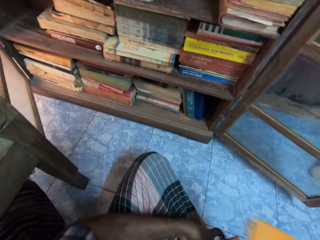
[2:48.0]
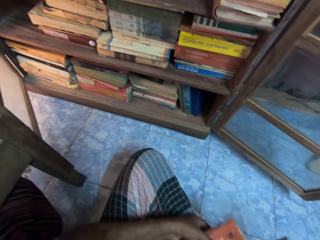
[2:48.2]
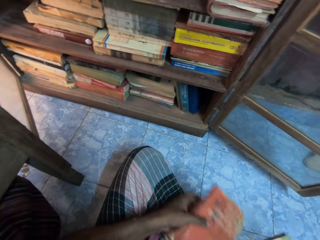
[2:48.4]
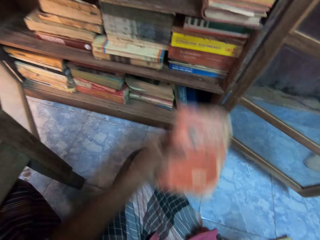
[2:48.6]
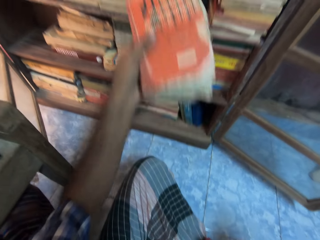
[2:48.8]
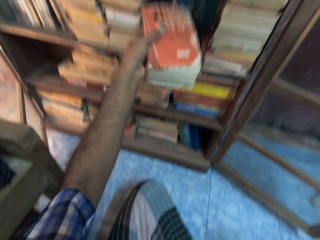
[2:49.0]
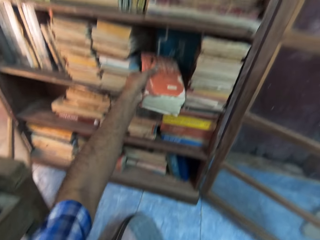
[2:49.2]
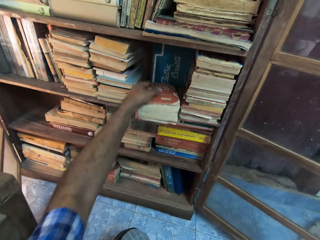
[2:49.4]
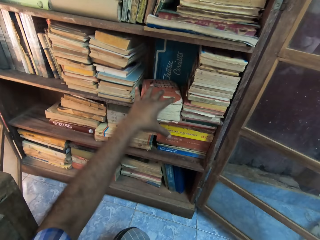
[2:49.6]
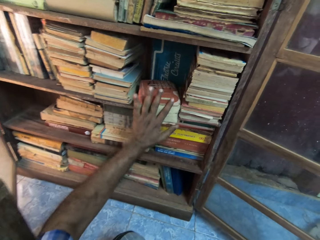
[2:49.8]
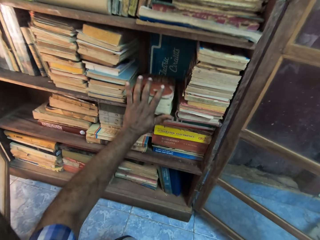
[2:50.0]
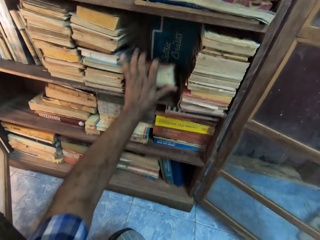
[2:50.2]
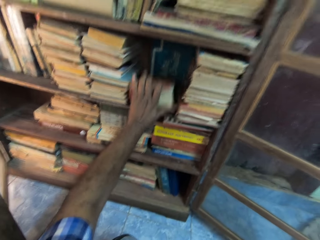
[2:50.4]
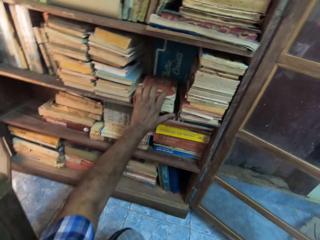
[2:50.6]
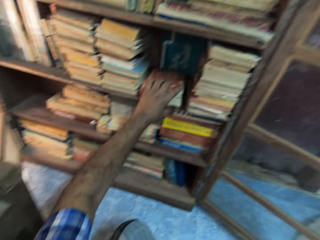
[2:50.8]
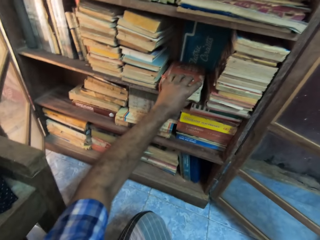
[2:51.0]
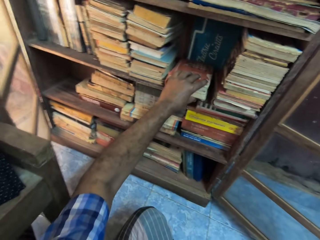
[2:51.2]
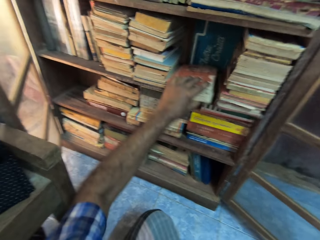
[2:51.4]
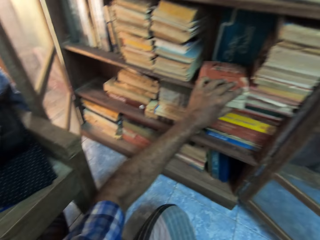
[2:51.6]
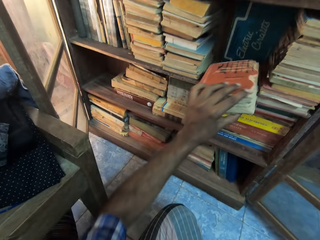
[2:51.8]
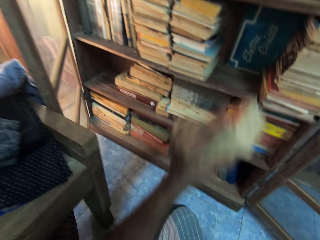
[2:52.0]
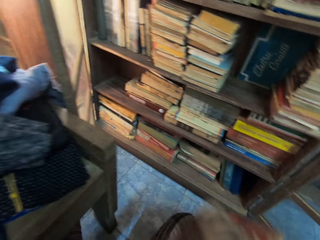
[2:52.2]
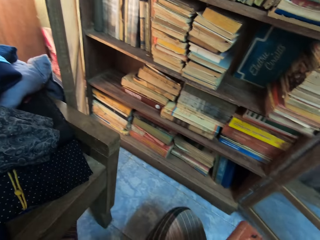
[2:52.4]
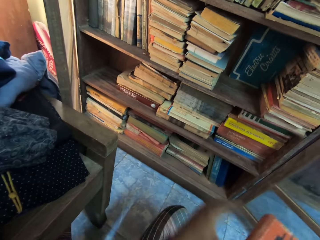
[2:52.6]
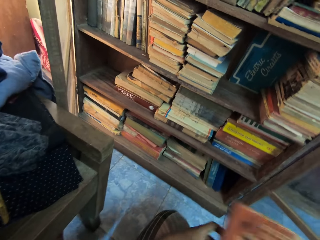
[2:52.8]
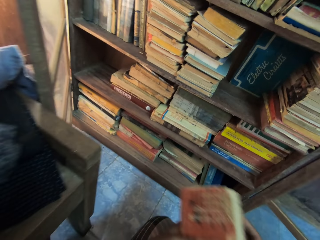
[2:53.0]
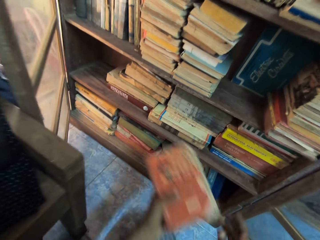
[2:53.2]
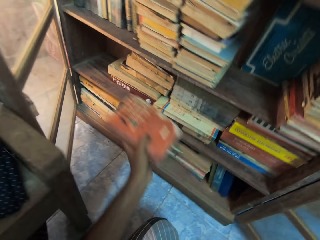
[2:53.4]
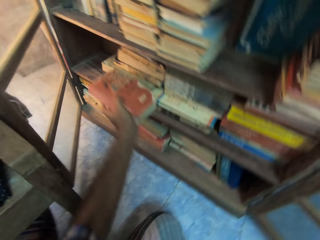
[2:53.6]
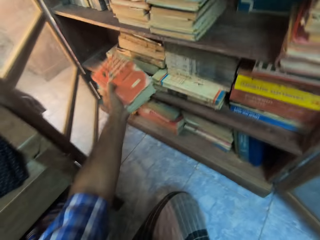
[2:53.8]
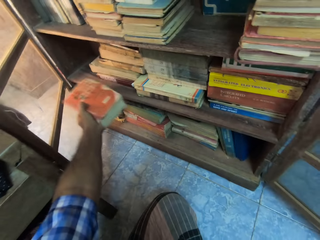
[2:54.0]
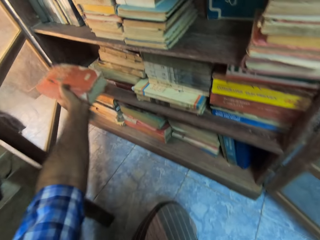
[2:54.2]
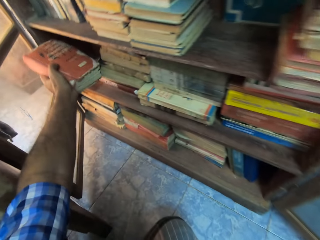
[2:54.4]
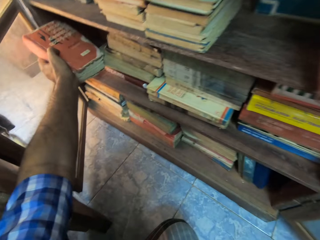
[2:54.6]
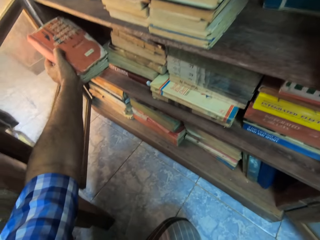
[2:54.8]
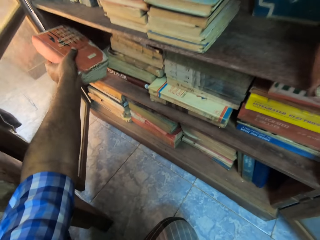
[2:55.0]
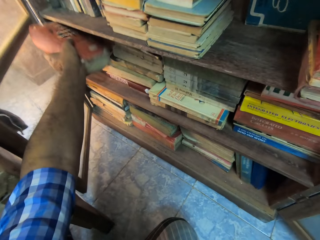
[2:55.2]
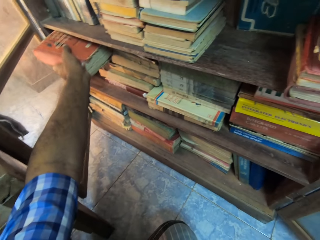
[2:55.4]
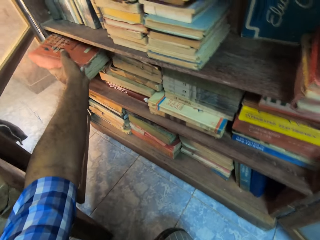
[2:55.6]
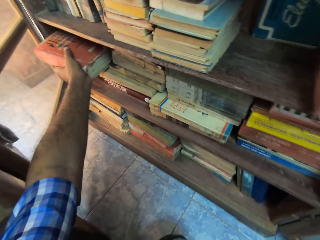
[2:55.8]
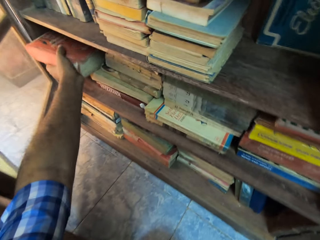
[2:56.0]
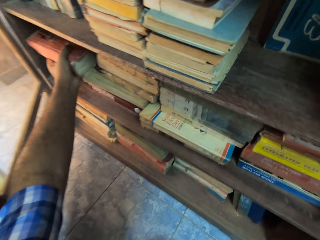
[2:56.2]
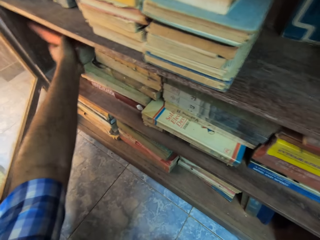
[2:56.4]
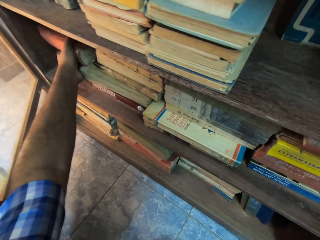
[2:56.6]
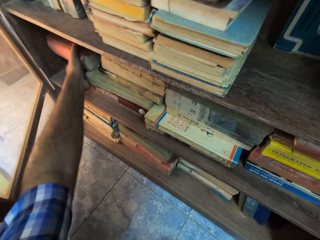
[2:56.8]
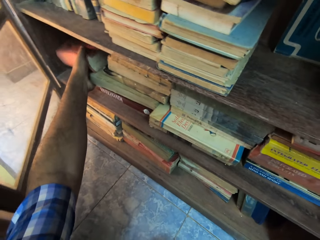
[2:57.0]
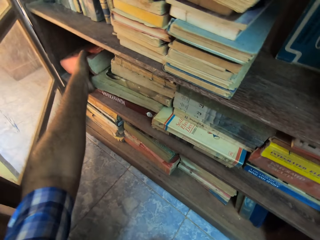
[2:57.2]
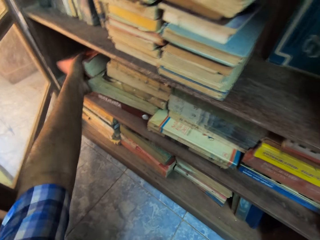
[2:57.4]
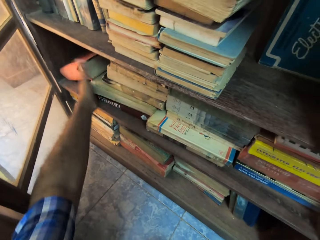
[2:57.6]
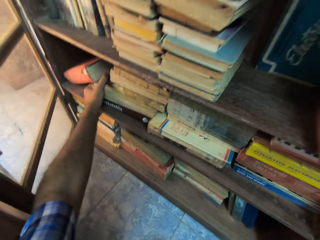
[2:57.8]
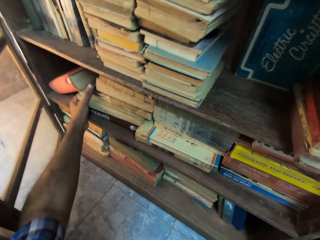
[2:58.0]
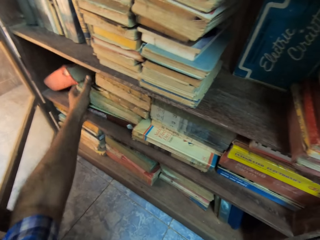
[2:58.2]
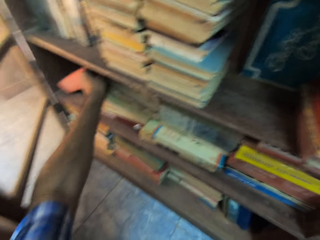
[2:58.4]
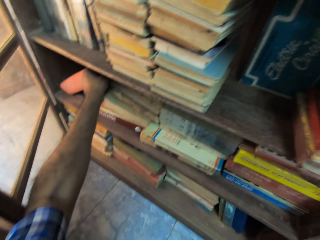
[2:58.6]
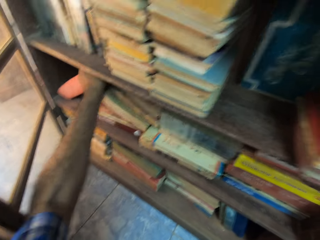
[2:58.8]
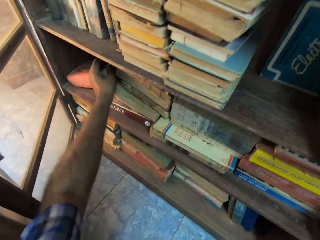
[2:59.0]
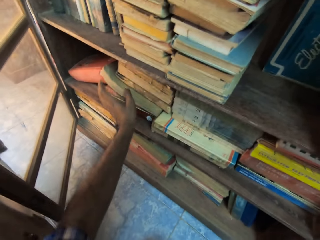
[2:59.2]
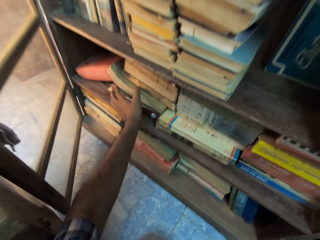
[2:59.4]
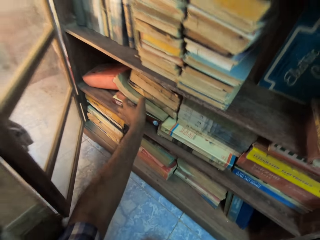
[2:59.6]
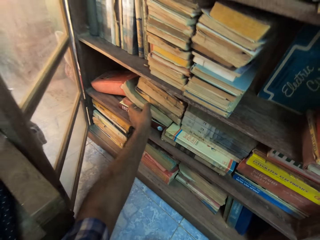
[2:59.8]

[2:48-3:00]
The camera wearer puts the book in the shelf with his left hand. He removes the book from the shelf with his left hand. He puts the book in the shelf with his left hand. He adjusts books in the shelf with his left hand.

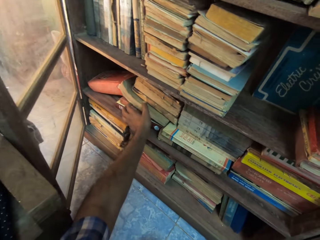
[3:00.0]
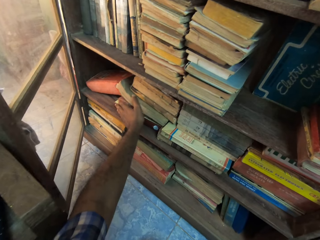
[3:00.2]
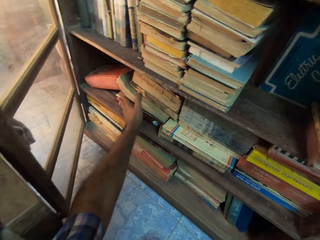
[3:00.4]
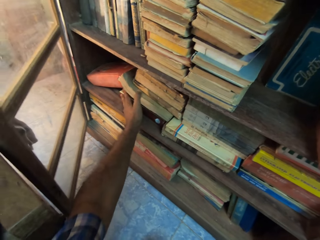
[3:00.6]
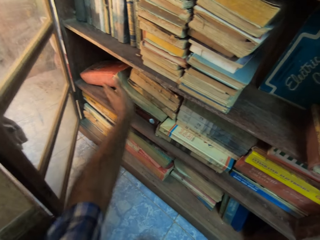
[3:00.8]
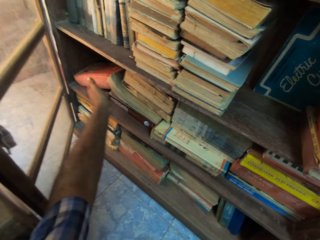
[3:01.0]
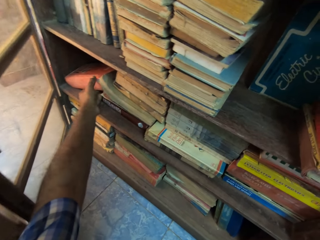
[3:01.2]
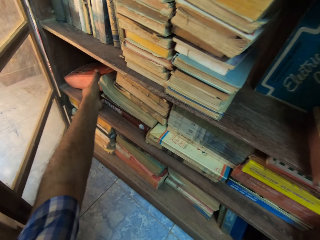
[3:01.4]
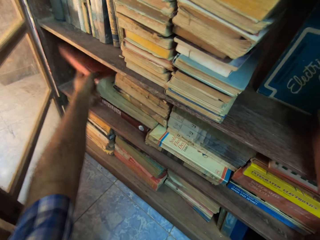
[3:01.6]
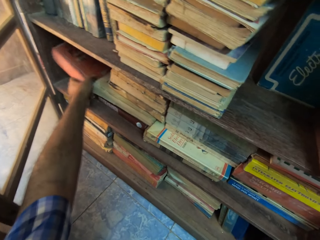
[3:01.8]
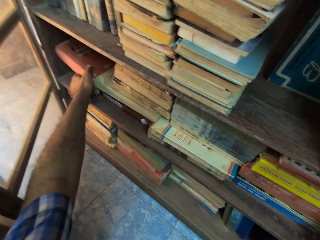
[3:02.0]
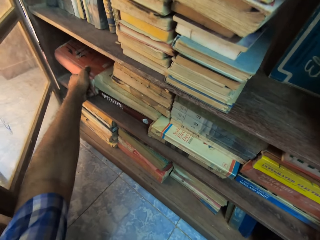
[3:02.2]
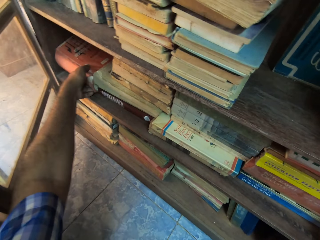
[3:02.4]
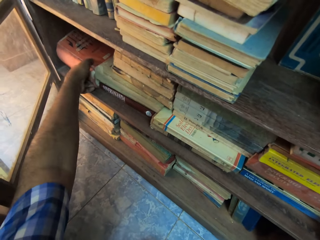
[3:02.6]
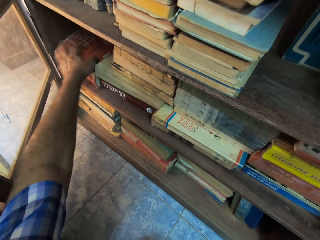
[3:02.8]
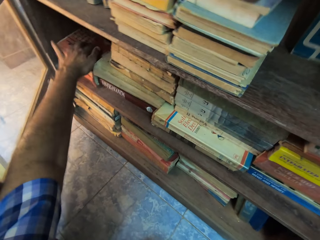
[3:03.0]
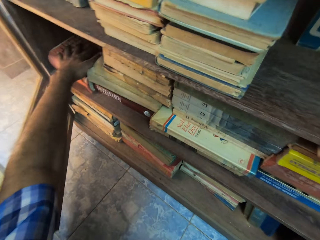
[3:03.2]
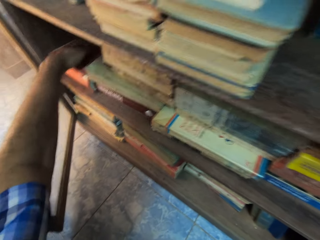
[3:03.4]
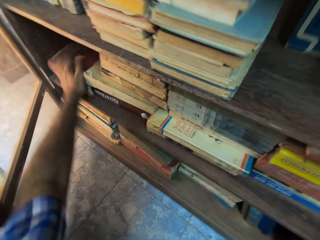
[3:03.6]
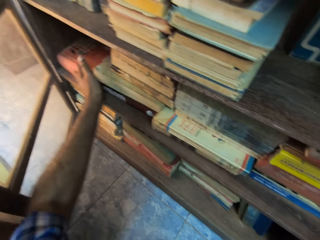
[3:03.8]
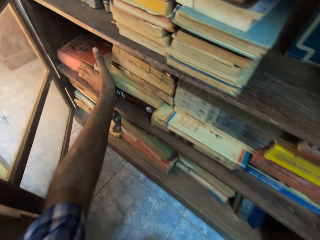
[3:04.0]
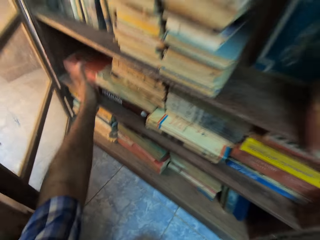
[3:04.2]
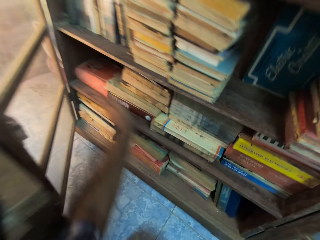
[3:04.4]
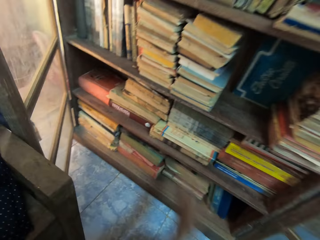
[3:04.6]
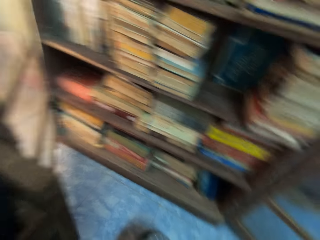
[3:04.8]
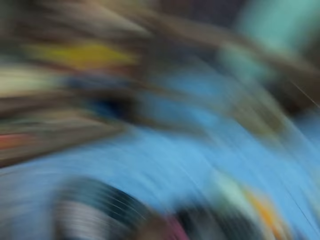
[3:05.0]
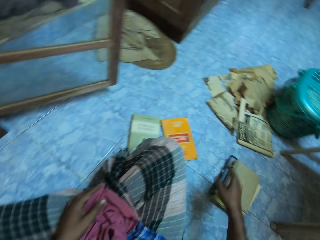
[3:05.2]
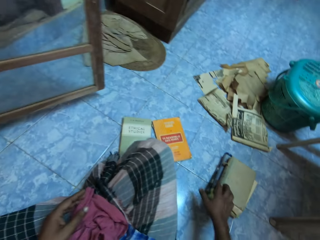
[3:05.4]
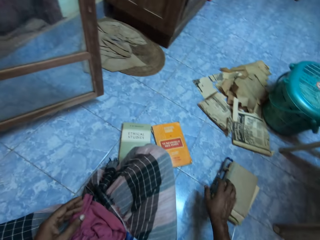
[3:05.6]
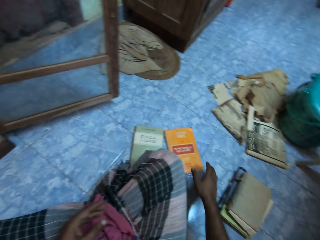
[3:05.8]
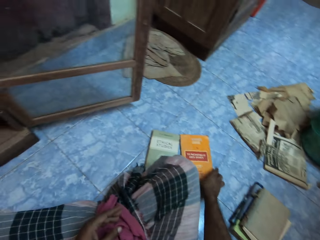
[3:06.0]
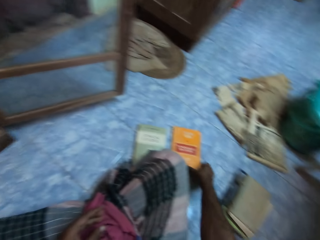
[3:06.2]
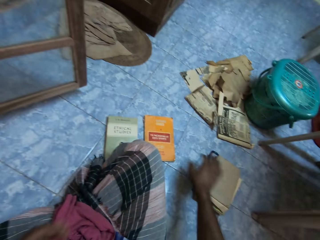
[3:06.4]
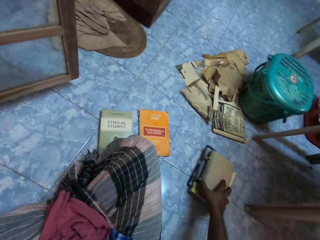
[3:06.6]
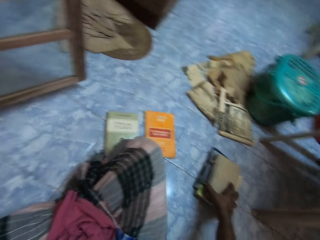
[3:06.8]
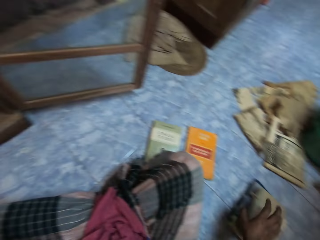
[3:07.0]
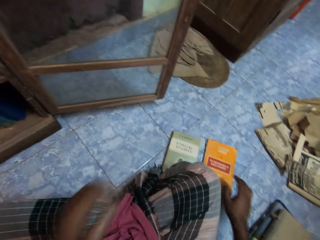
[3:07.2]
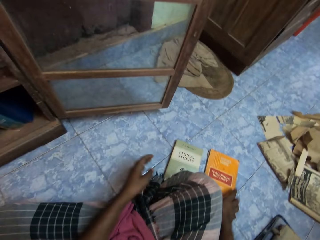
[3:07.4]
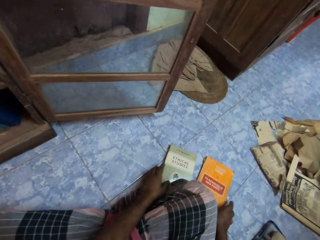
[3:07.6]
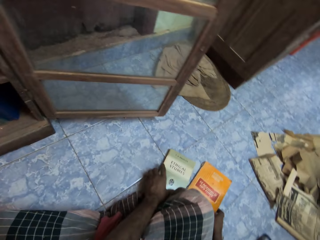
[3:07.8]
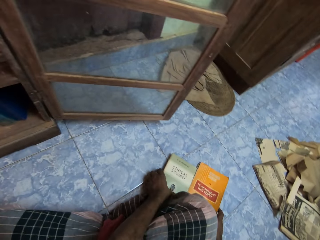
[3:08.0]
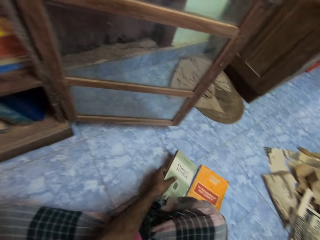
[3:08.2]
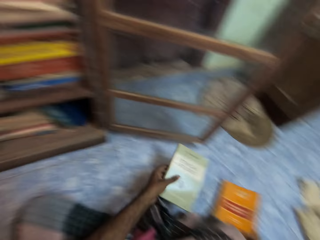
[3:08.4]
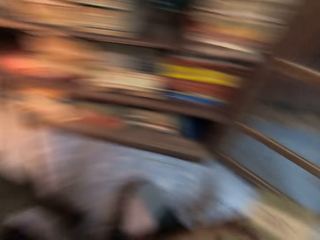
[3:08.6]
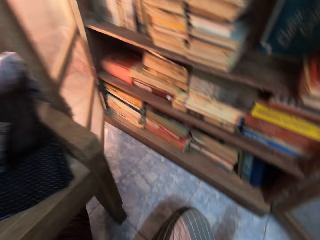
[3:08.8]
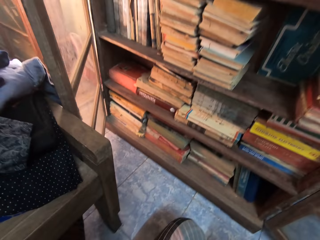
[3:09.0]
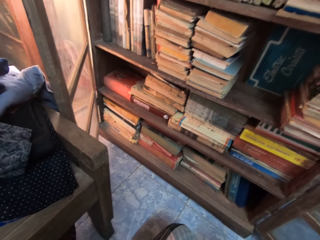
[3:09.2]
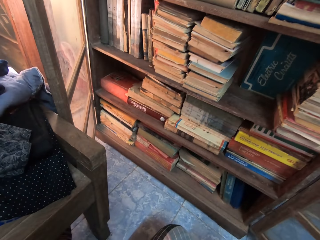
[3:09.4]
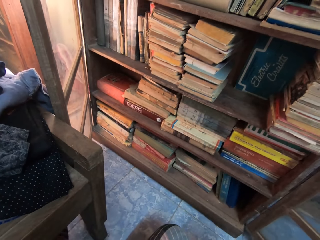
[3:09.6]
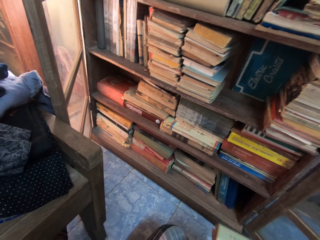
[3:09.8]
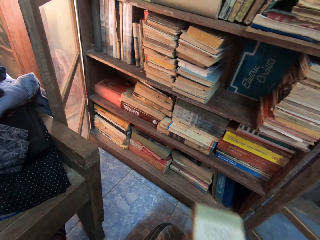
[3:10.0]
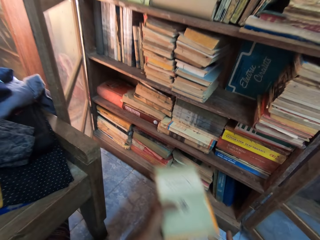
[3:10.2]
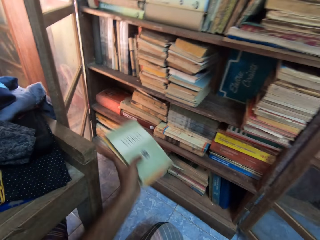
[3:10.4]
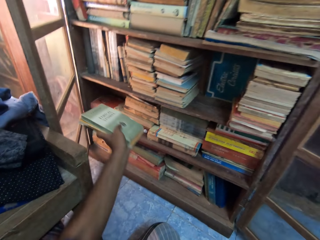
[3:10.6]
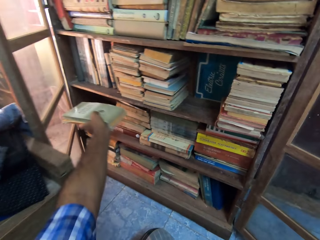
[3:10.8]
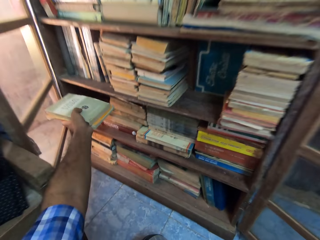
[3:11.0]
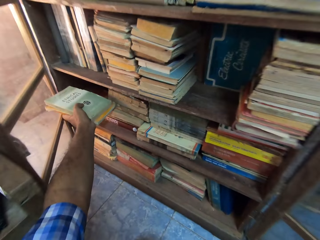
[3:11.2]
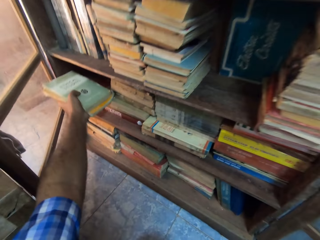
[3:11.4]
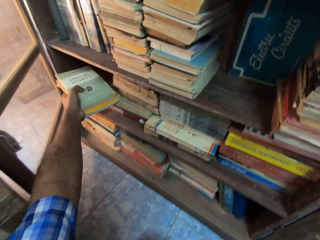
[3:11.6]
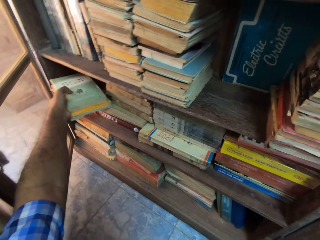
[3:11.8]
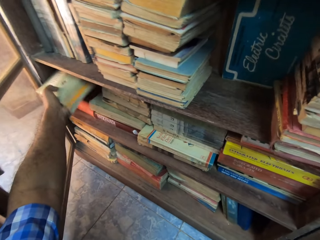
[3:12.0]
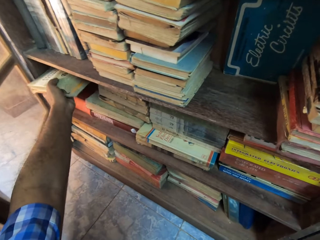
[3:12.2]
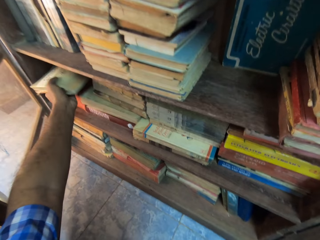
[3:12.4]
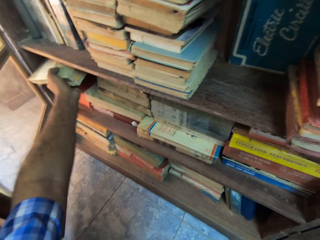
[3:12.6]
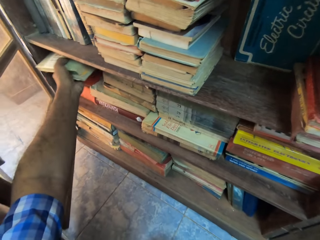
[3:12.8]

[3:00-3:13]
The camera wearer adjusts the book in the shelf with his left hand. He picks two books on the heap of books from the floor with his hands. He puts the books in the shelf with his left hand.
